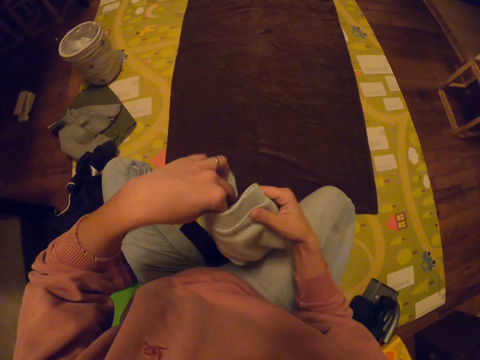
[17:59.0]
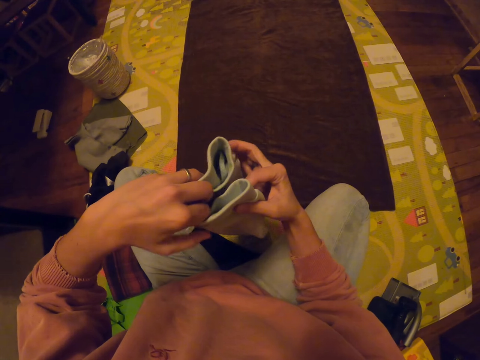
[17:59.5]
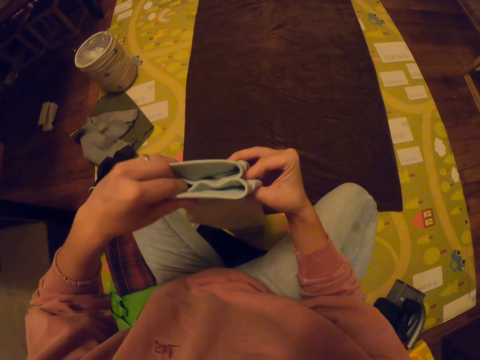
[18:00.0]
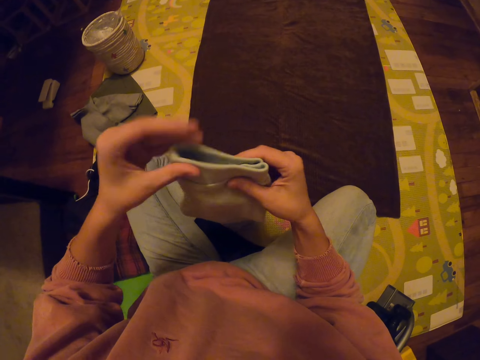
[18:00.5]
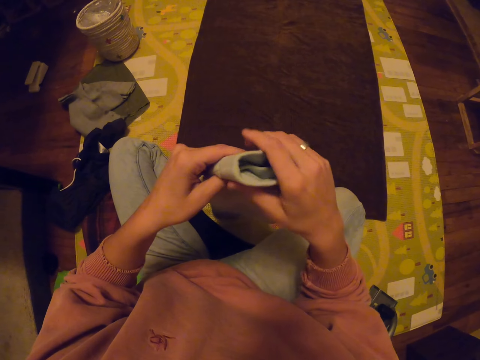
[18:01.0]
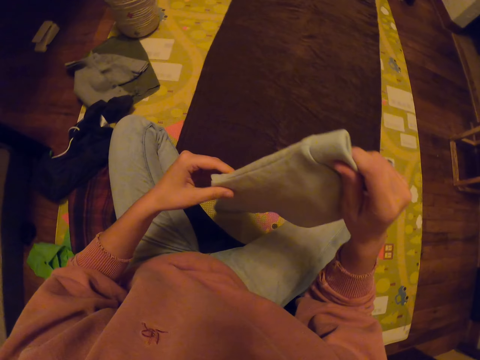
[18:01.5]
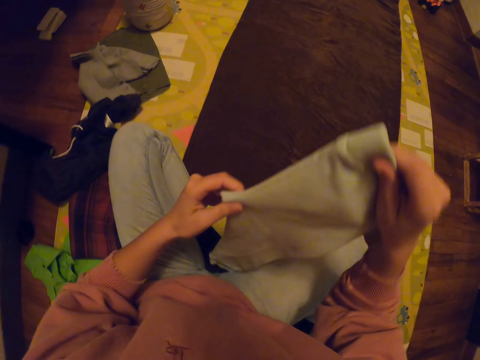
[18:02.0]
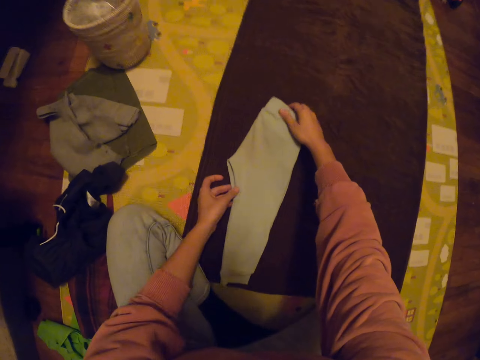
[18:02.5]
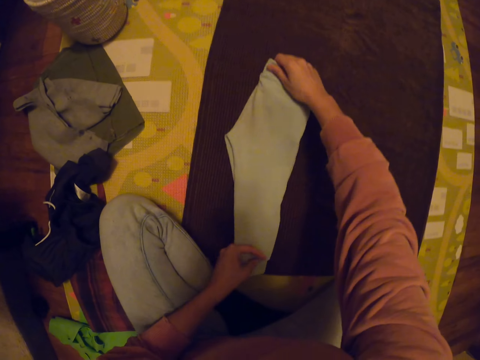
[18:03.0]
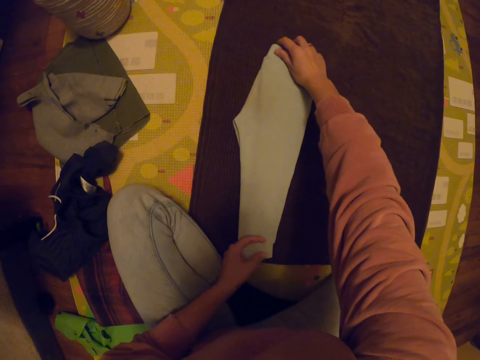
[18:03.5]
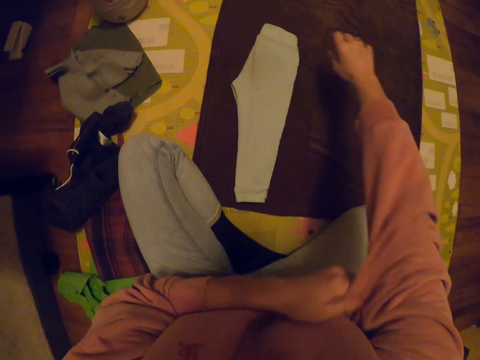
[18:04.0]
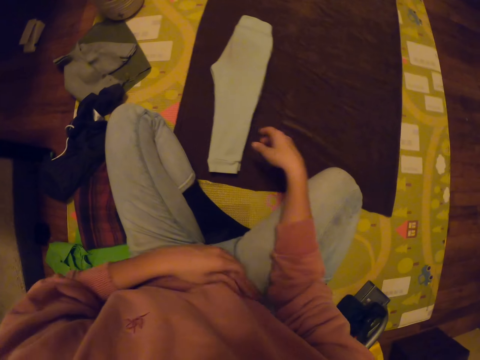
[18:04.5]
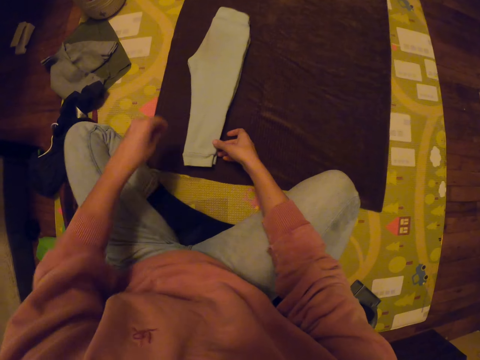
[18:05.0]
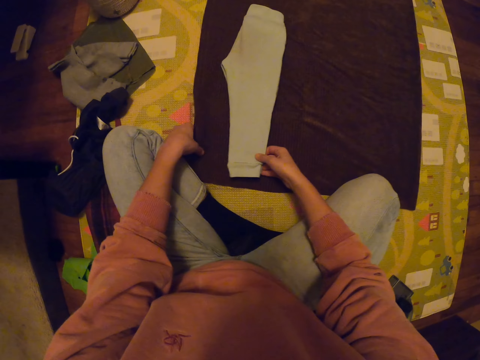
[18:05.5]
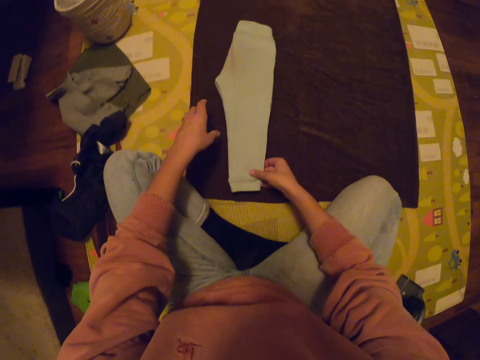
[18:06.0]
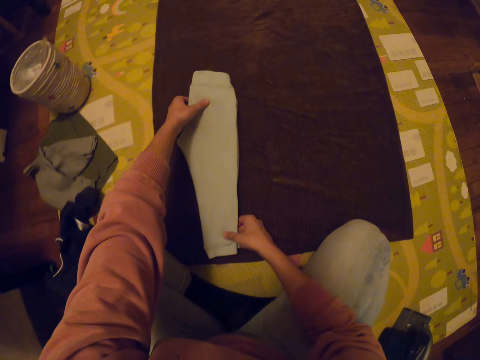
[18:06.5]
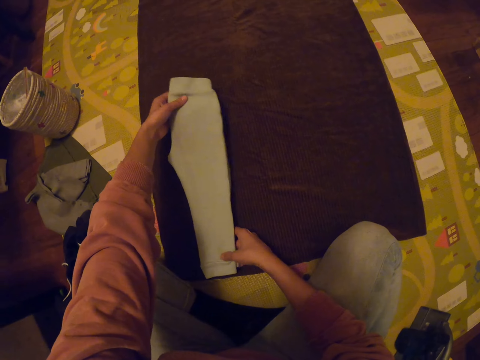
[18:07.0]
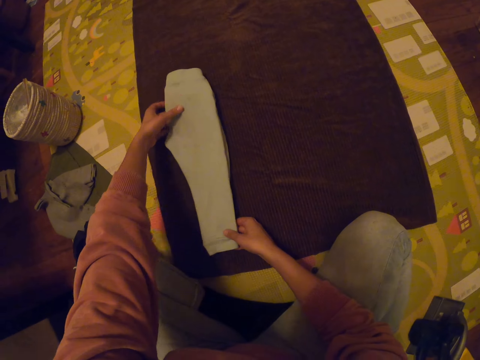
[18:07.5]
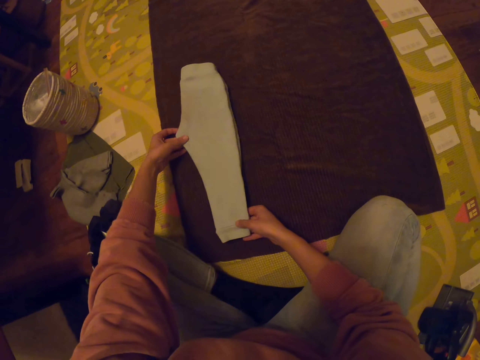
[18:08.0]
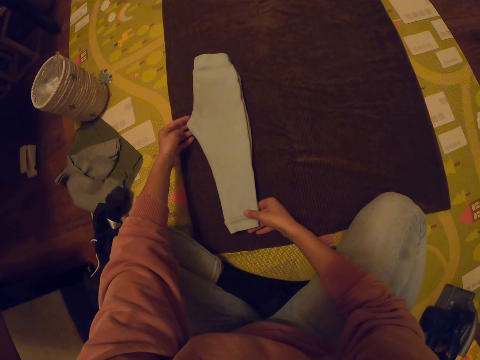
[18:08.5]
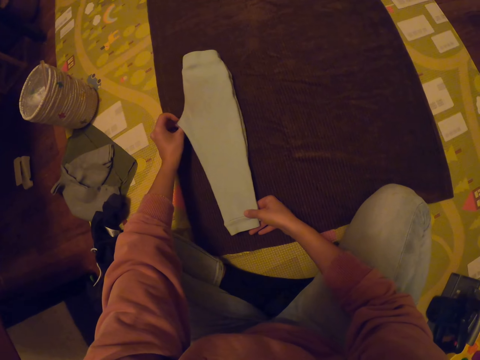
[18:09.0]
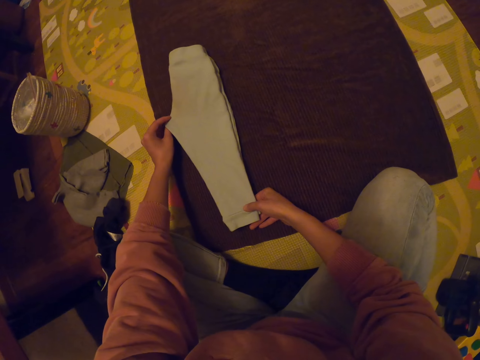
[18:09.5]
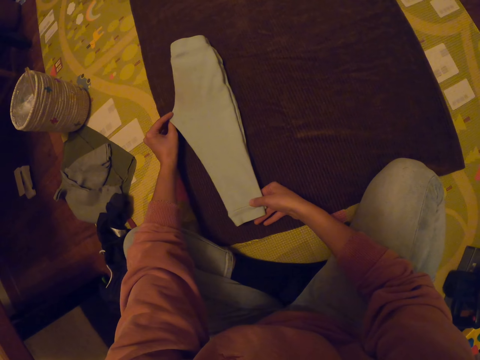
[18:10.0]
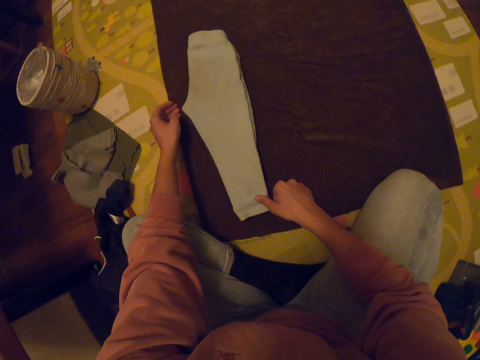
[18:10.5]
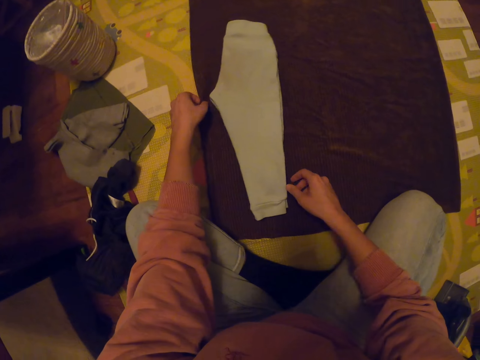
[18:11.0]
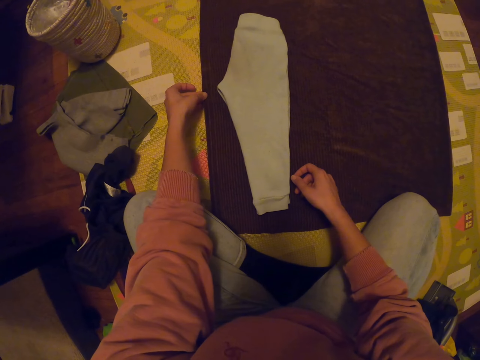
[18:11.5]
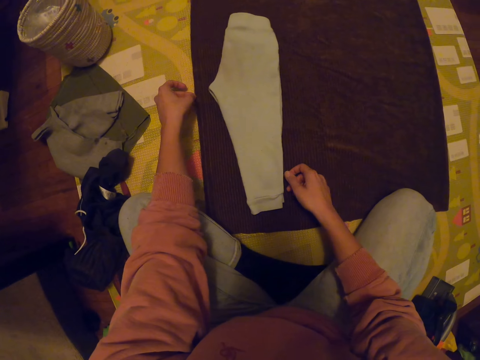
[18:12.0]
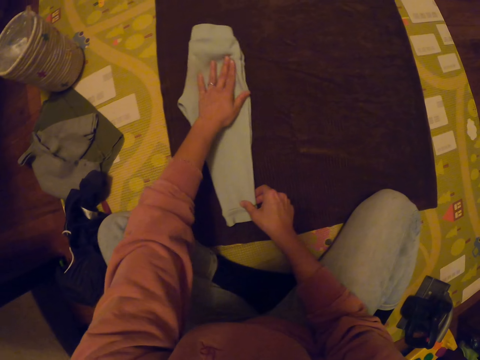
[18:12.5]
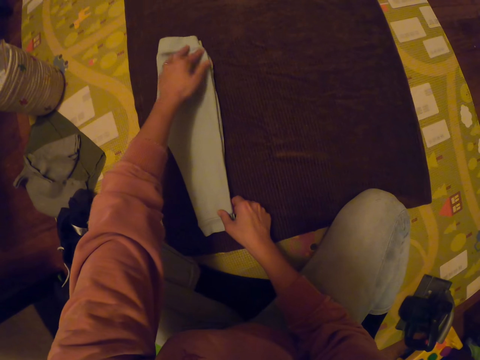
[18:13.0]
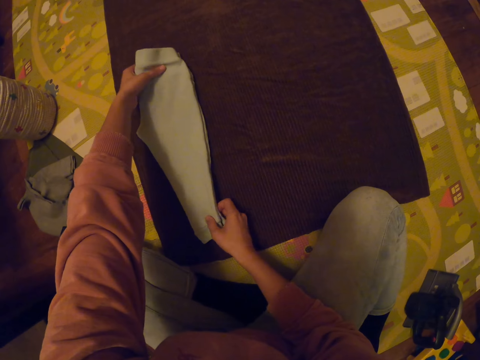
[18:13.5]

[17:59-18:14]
The camera wearer puts the cloths on top of the laid down material. They pull the cloth and hold the cloth.

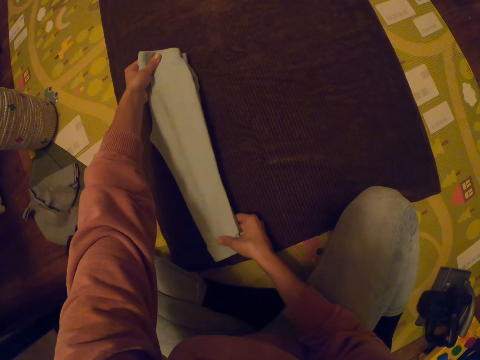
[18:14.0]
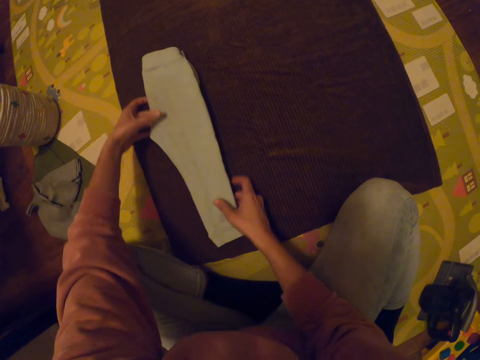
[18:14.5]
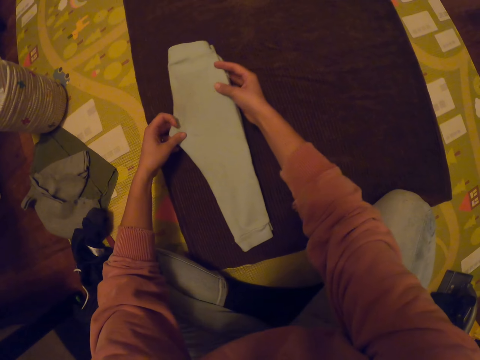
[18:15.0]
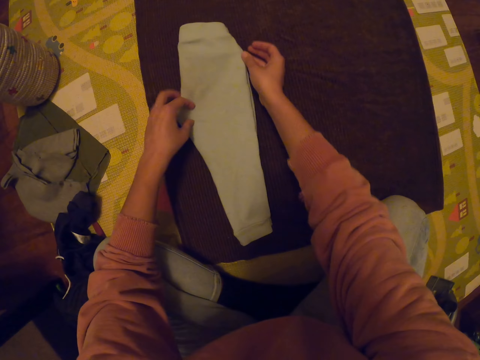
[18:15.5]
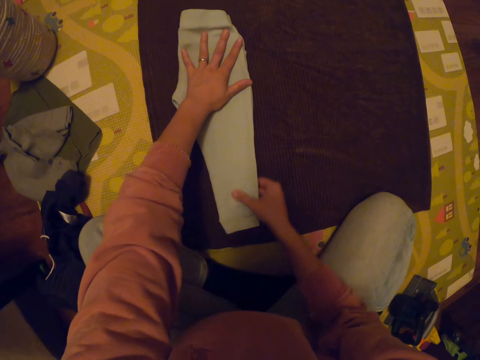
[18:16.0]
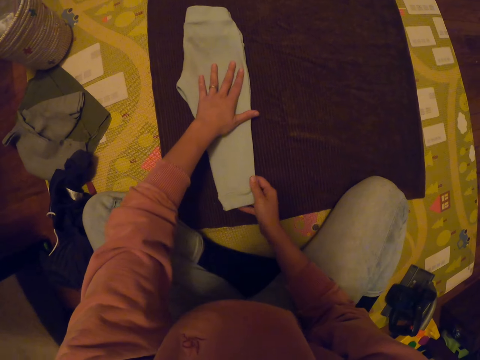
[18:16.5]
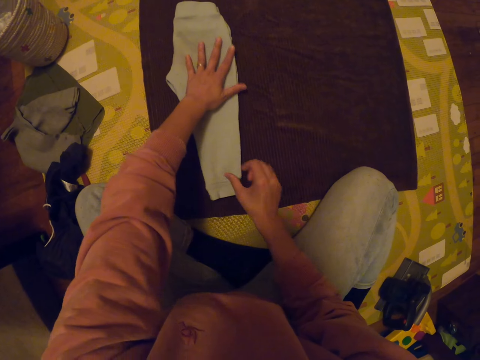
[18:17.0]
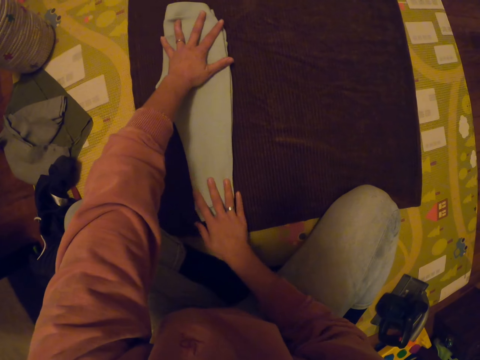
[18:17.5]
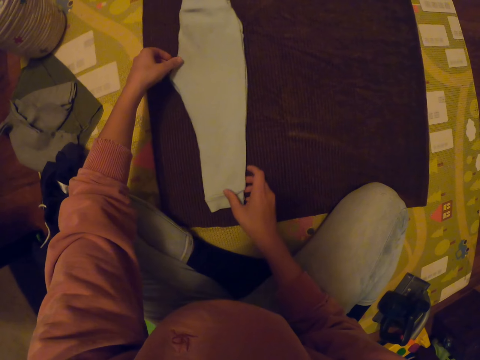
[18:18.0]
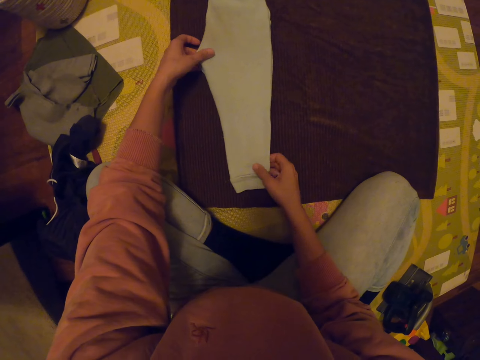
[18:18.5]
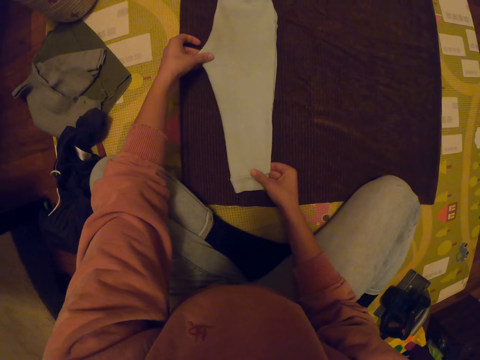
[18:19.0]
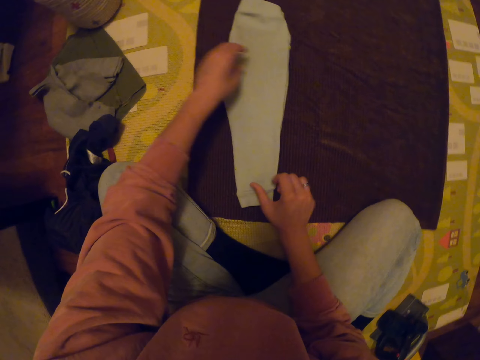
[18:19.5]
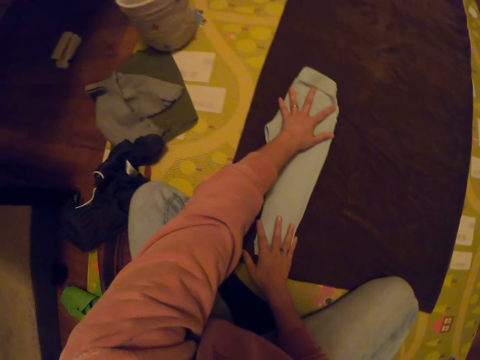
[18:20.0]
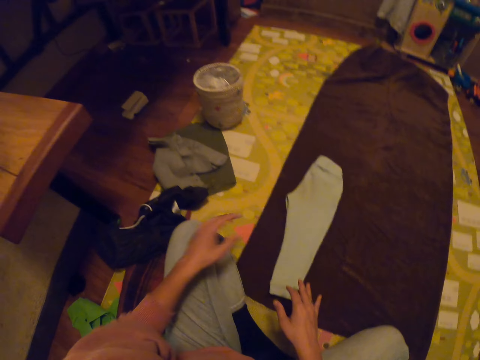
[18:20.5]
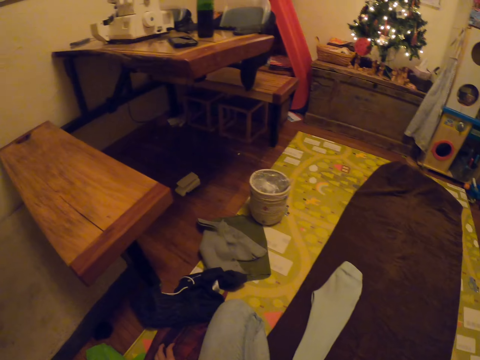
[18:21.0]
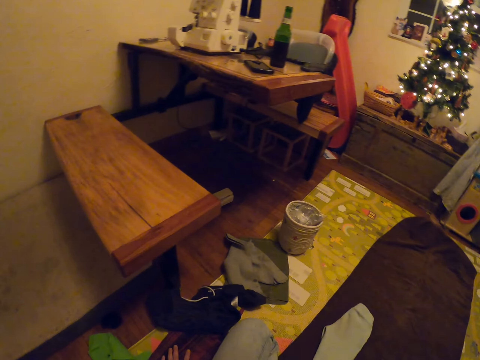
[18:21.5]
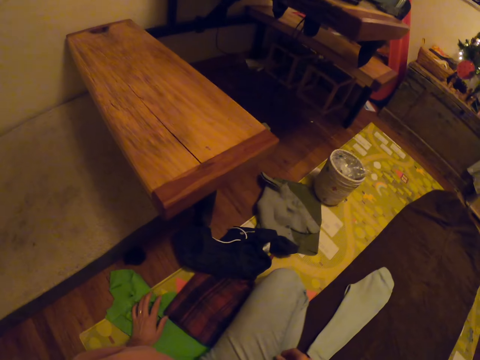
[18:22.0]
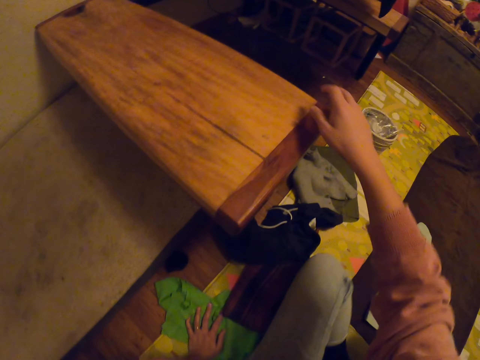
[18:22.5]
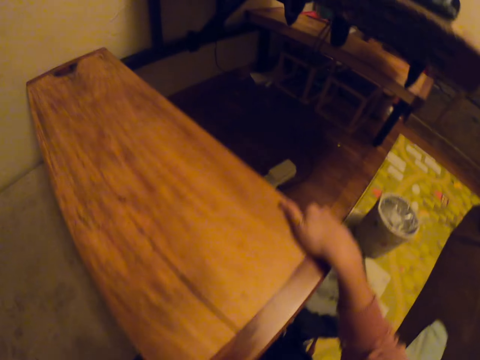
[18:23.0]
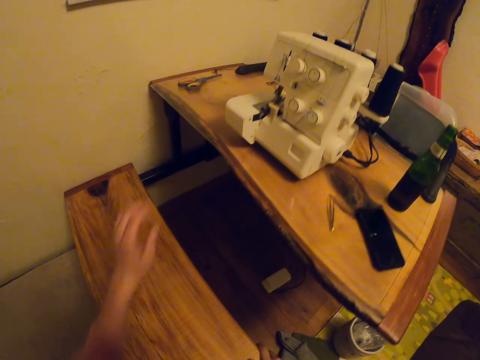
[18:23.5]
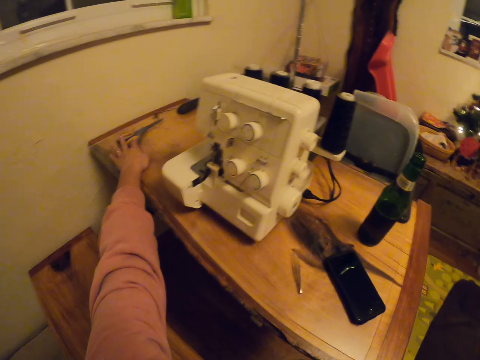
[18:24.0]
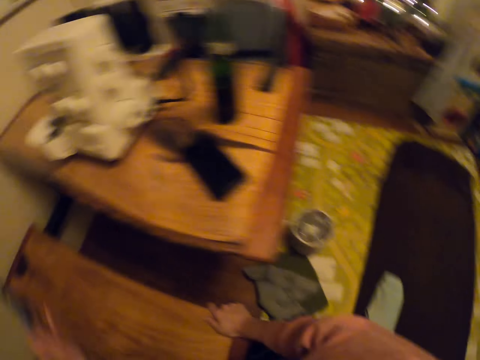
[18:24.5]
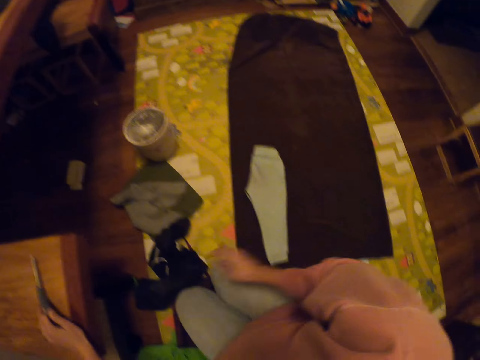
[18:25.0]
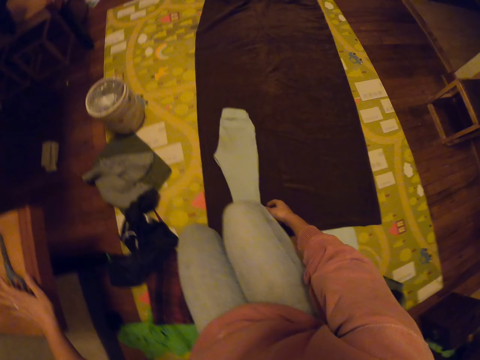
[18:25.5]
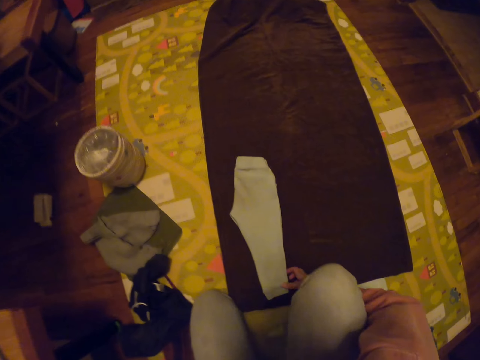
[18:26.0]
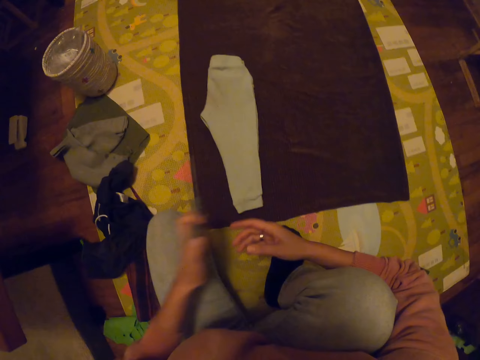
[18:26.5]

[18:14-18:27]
The camera wearer flattens the trouser on the floor with both her hands. She stands up, holds a table with her right hand, picks scissors with her left hand and sits down.
